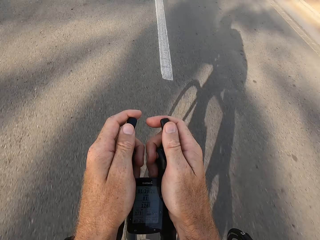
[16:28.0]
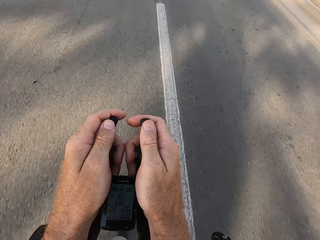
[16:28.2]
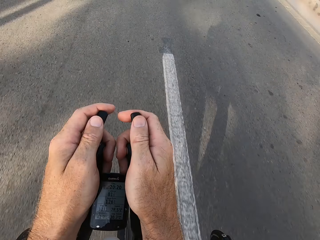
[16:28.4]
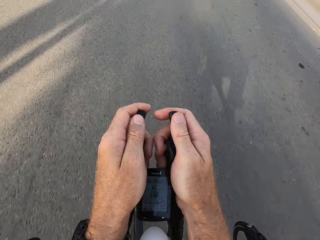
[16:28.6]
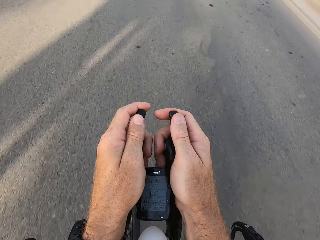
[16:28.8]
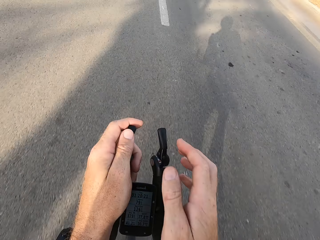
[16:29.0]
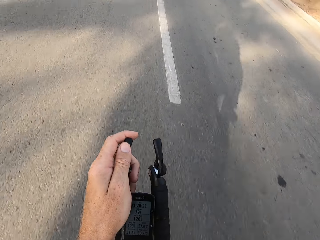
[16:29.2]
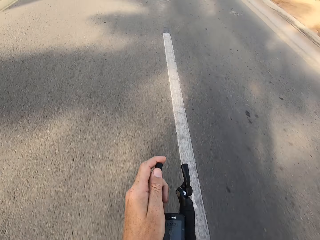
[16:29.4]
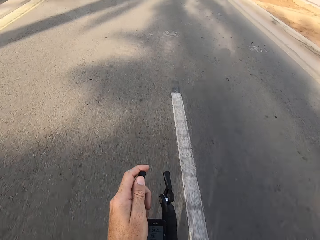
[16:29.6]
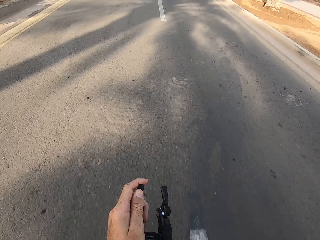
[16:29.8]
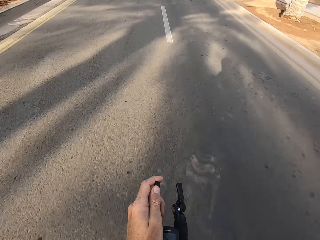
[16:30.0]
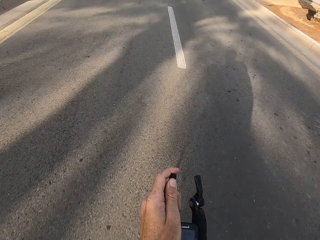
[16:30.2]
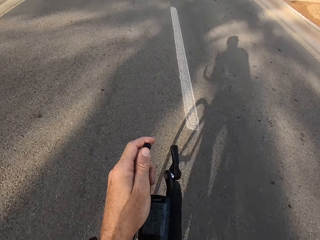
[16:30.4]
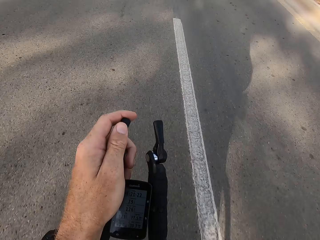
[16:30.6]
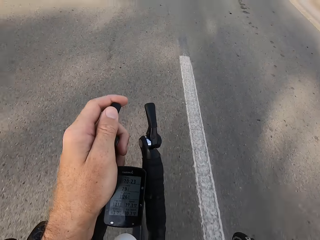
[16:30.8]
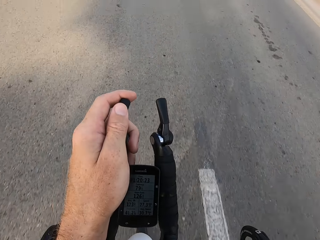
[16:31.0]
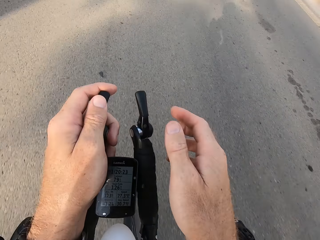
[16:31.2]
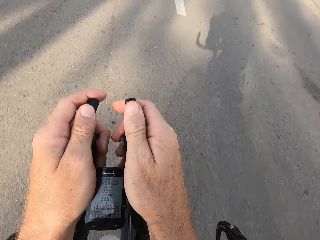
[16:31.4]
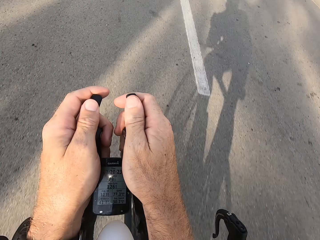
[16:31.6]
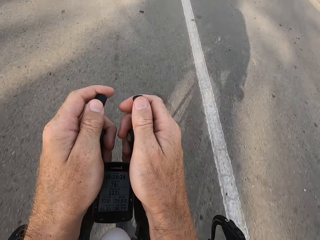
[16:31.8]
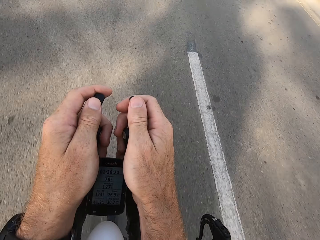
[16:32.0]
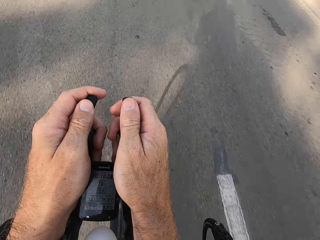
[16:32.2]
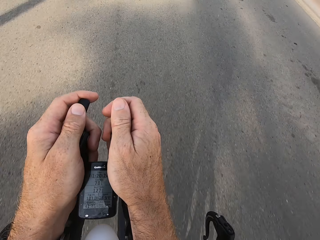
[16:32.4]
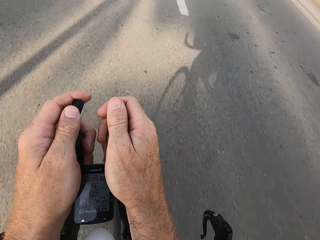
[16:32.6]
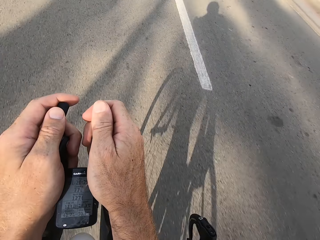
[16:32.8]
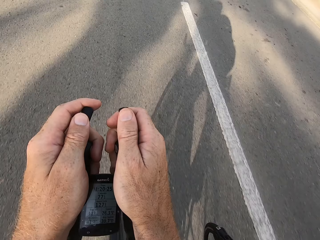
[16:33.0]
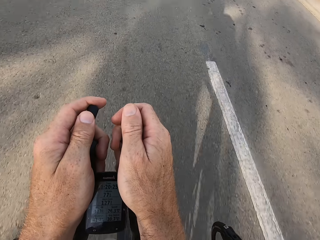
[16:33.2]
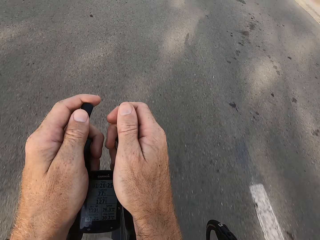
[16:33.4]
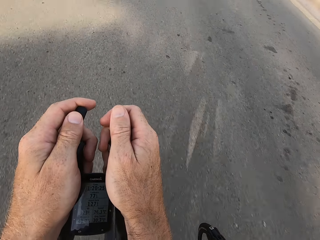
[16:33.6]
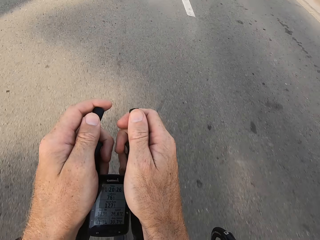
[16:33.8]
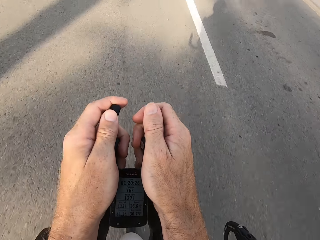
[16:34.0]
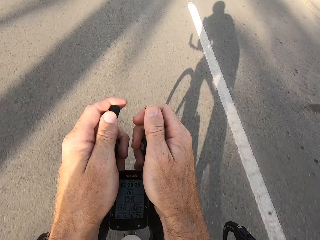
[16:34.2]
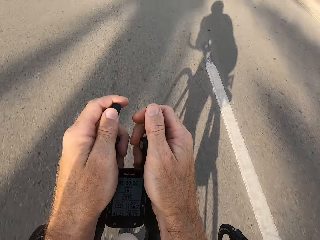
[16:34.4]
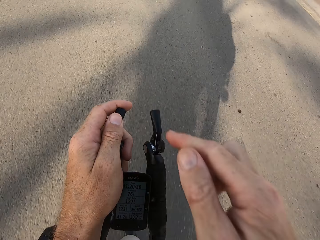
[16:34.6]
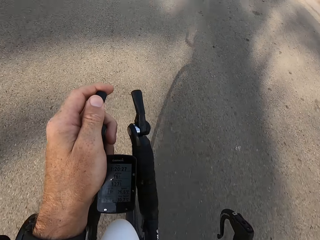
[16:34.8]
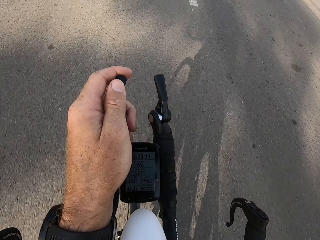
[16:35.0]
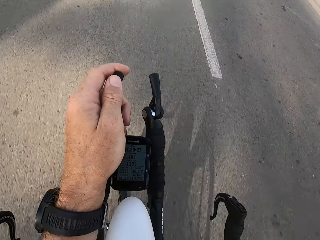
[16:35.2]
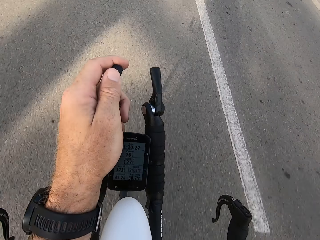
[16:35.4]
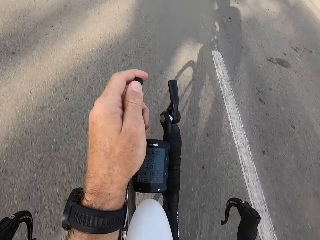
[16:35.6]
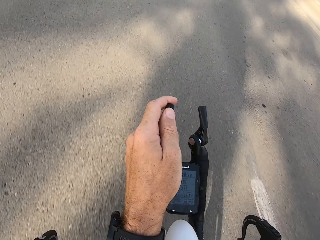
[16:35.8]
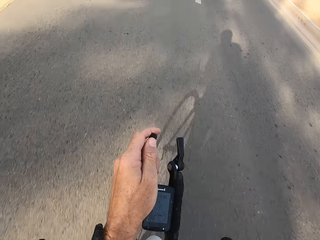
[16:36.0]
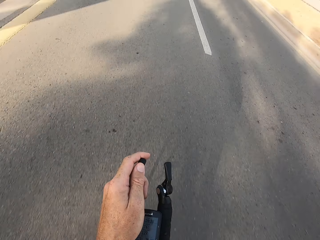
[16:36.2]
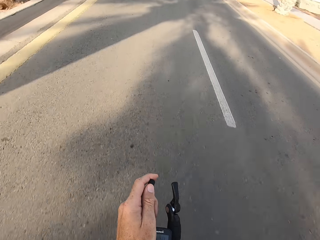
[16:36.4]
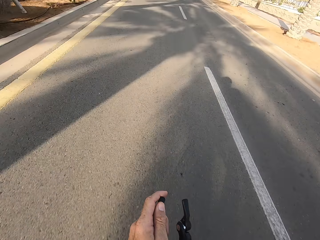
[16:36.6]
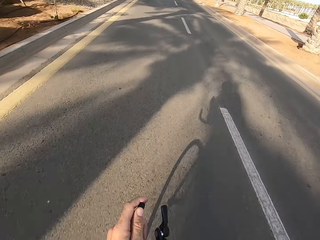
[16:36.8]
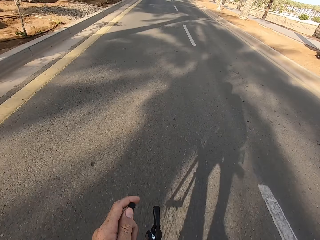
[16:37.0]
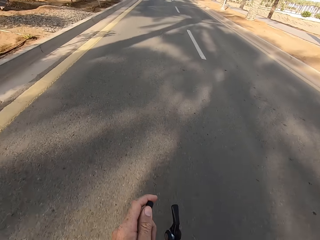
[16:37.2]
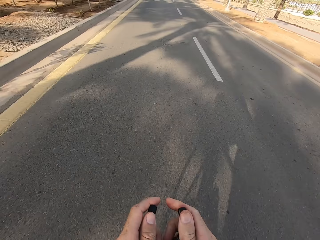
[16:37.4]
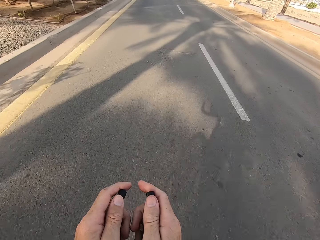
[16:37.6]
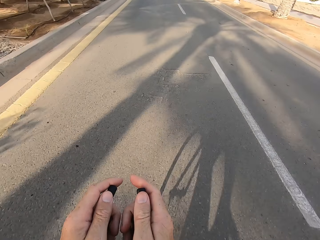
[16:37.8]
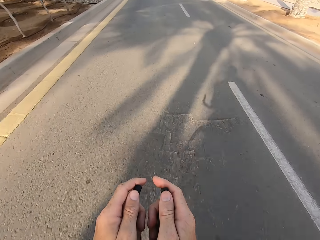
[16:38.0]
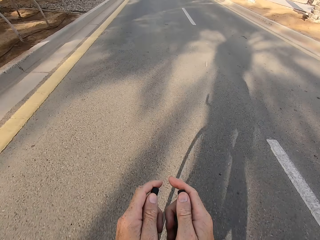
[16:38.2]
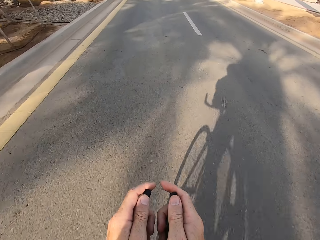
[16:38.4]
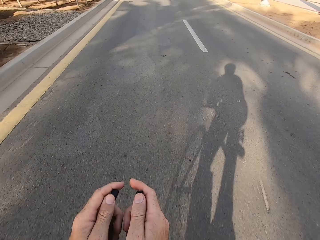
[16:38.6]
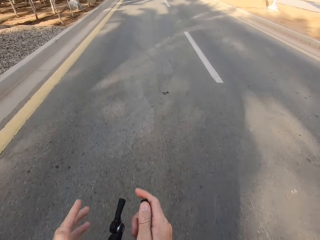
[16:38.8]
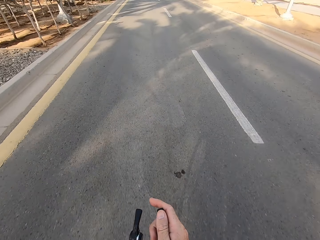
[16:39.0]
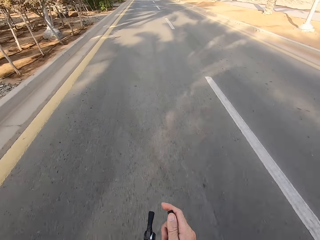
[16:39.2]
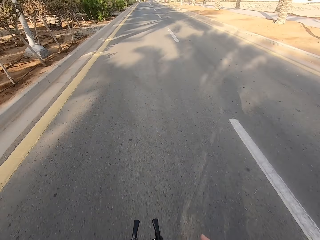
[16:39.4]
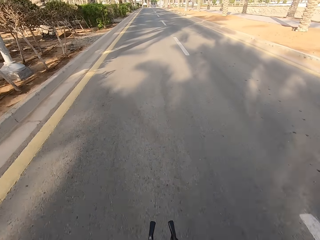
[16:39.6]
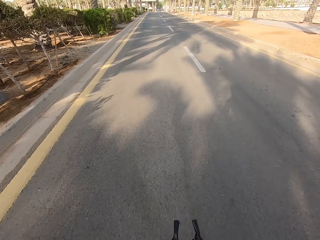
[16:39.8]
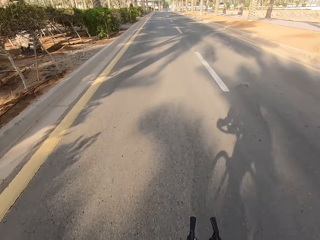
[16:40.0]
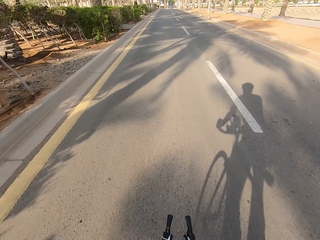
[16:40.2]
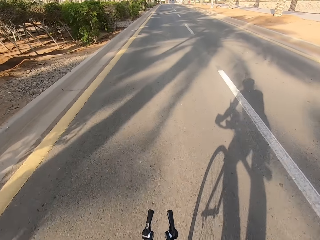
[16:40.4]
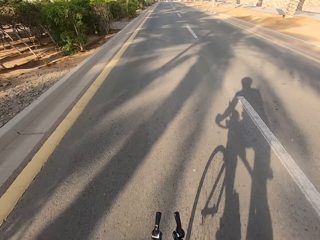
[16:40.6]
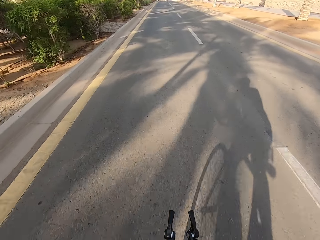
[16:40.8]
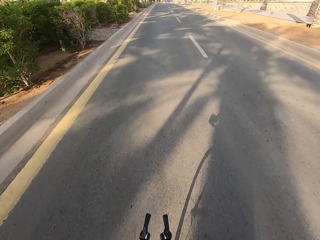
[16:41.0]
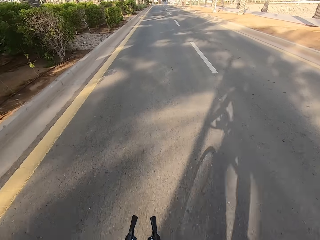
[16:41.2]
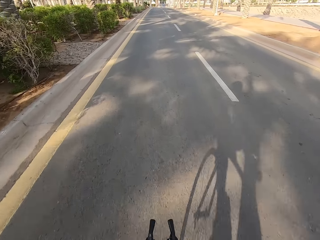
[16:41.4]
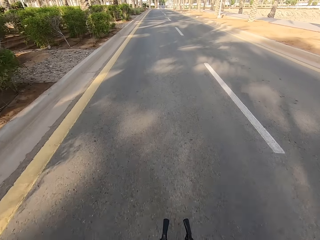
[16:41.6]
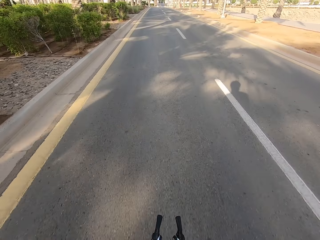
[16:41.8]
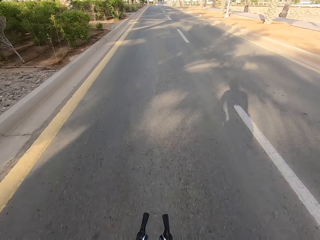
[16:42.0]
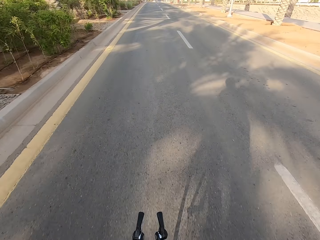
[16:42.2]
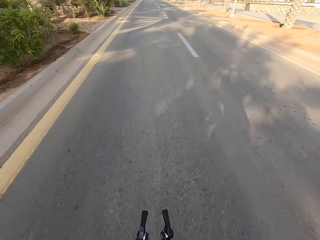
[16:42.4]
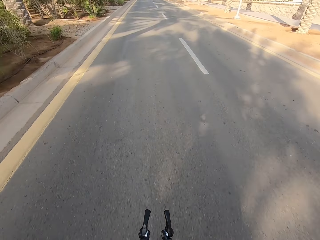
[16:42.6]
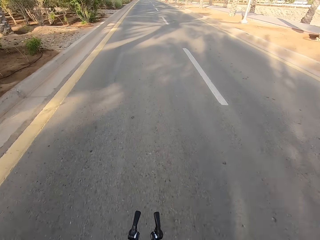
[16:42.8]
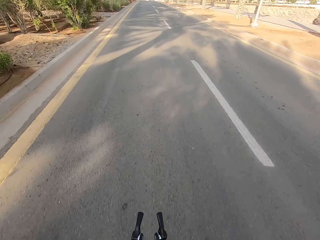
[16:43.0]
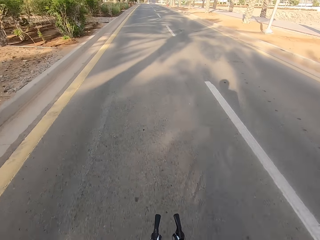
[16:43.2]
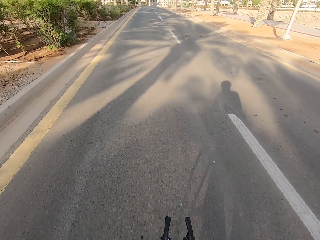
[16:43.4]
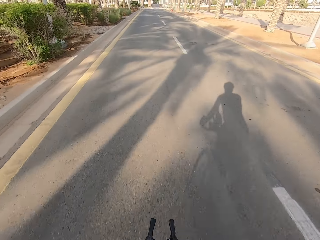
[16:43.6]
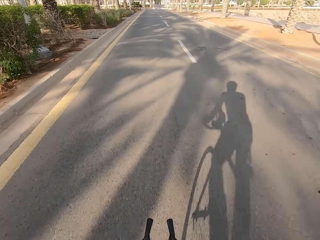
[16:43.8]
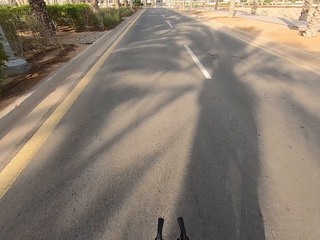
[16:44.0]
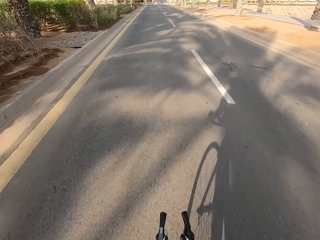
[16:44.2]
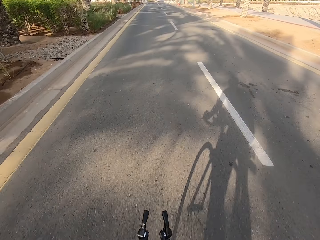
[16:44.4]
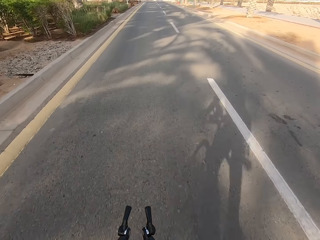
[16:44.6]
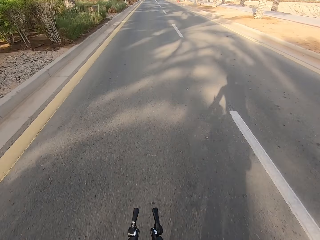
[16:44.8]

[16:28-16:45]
The camera wearer releases the front bicycle handle. They hold the front bicycle handle. They release the front bicycle handle. They hold the front bicycle handle. They release the front bicycle handle.

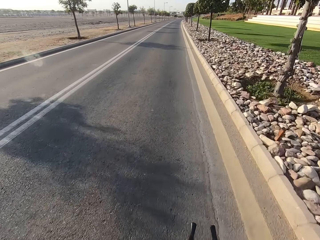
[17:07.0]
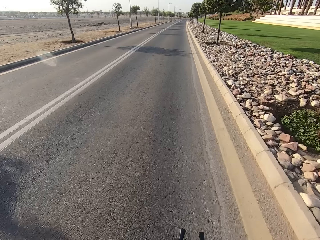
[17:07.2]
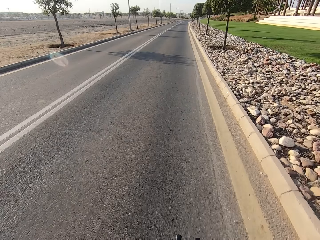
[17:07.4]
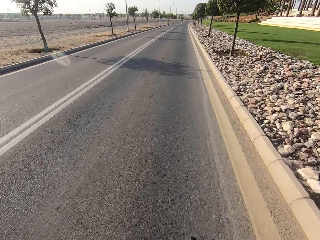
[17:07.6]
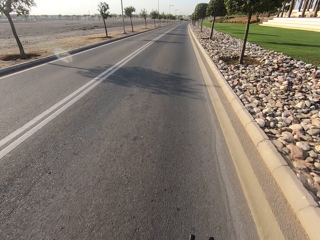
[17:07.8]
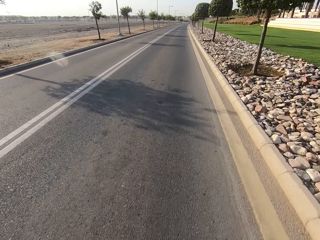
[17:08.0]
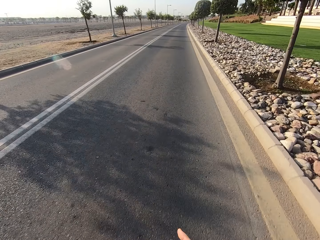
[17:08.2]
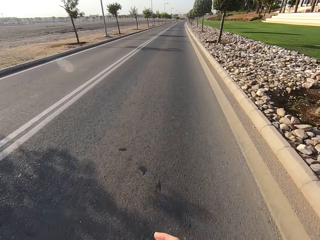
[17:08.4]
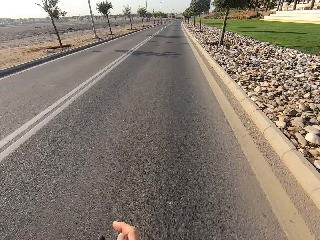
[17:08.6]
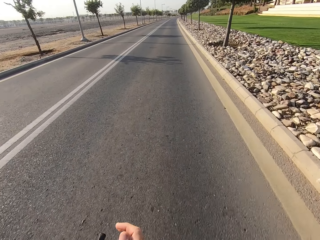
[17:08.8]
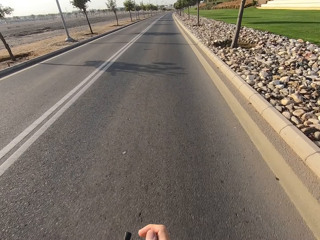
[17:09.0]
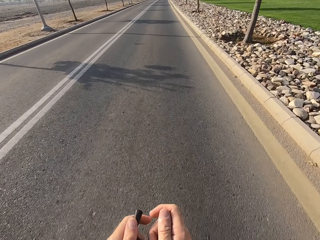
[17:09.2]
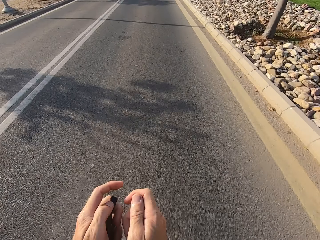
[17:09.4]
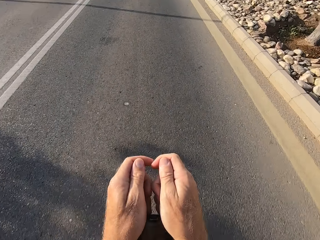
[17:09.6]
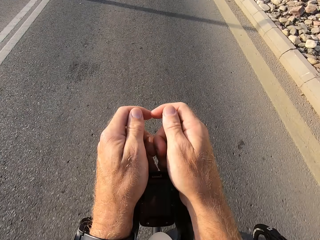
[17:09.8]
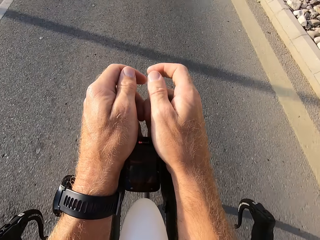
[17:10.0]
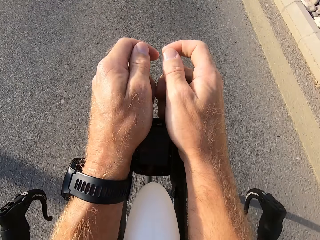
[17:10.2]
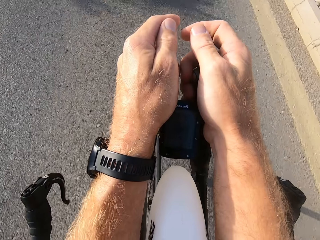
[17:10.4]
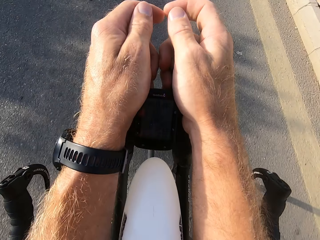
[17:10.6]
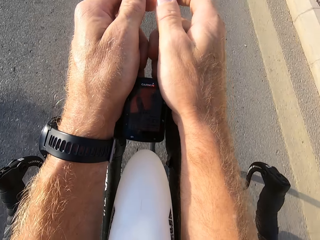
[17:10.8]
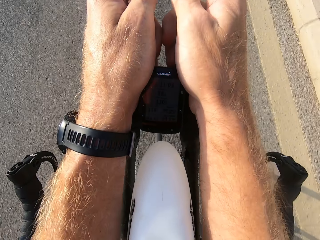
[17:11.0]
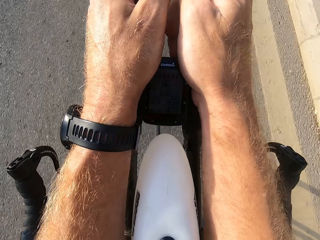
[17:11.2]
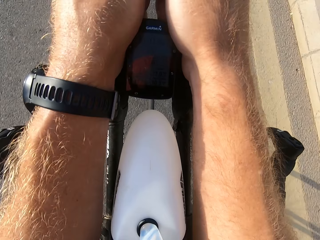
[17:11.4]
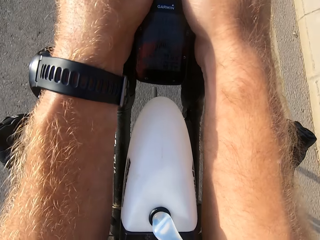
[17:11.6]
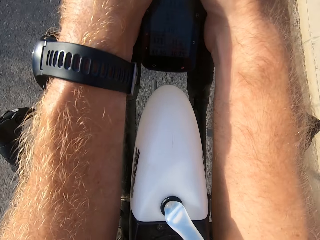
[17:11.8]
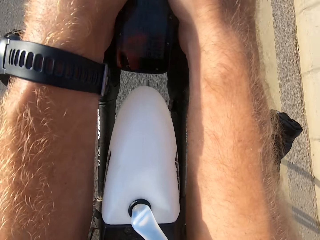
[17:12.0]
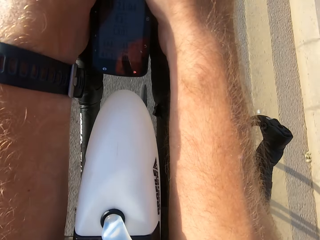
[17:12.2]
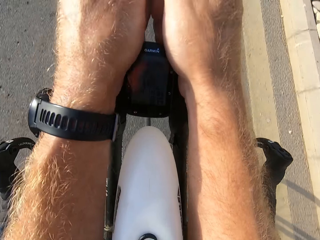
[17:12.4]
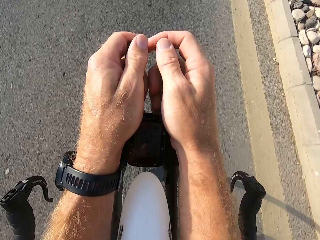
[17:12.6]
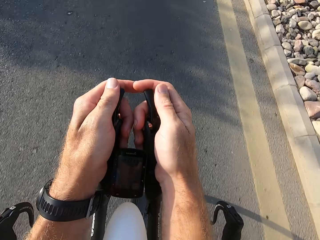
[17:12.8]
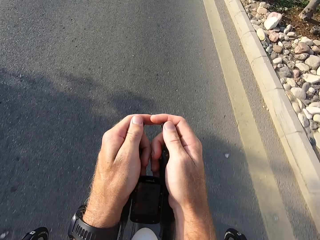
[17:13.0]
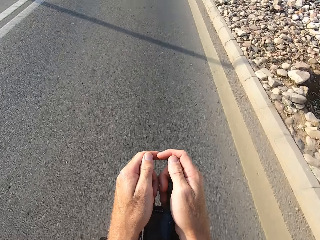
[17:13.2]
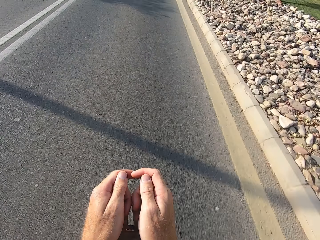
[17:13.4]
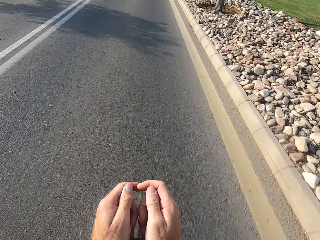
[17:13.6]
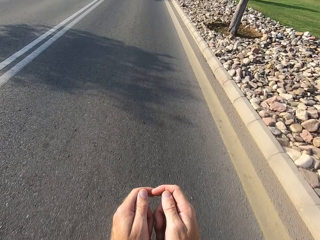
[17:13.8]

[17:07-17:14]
The camera wearer holds the front bicycle handle.
